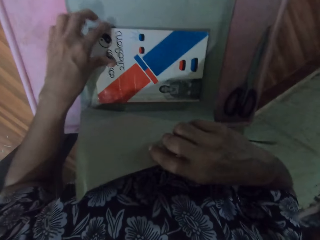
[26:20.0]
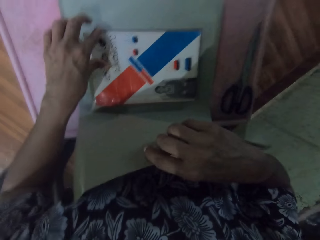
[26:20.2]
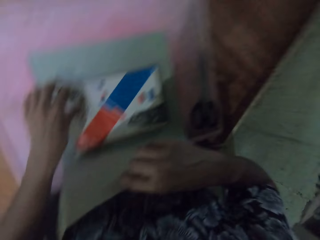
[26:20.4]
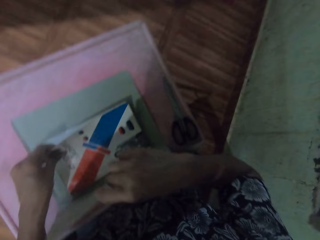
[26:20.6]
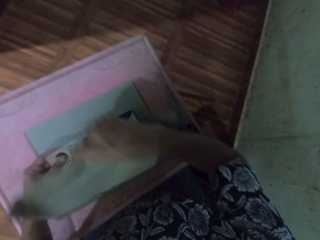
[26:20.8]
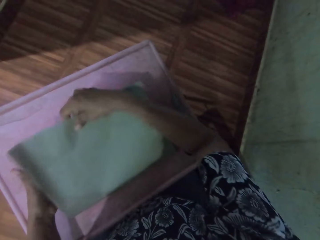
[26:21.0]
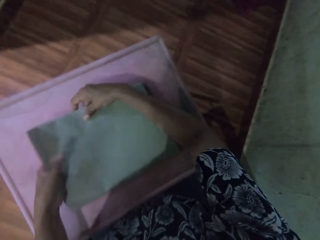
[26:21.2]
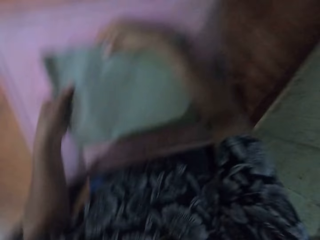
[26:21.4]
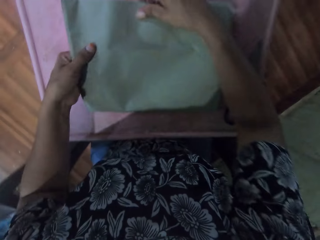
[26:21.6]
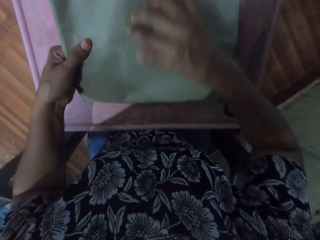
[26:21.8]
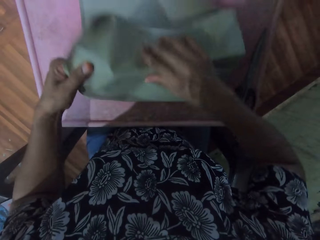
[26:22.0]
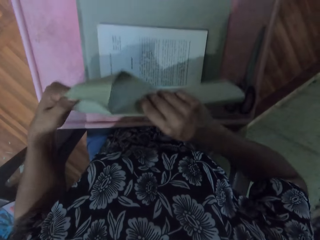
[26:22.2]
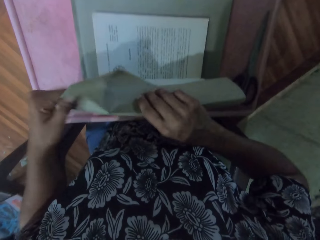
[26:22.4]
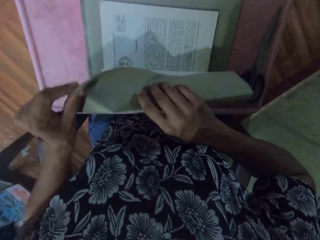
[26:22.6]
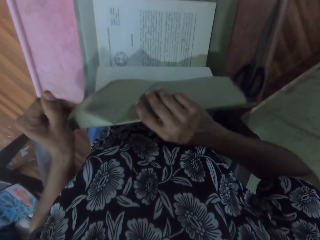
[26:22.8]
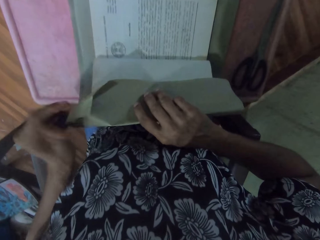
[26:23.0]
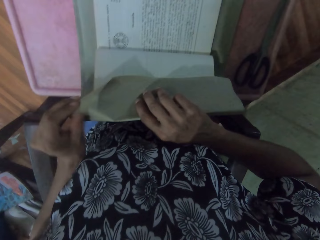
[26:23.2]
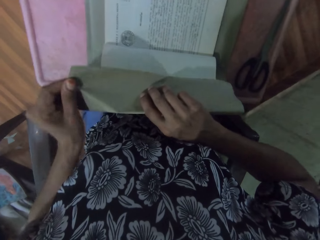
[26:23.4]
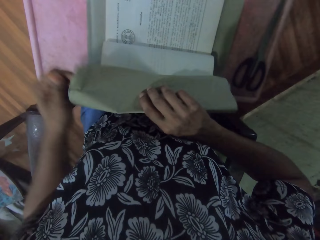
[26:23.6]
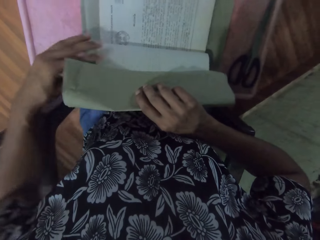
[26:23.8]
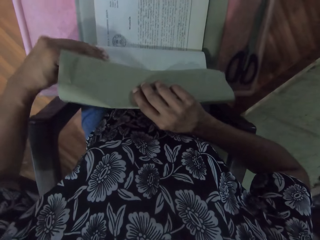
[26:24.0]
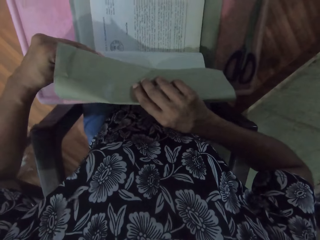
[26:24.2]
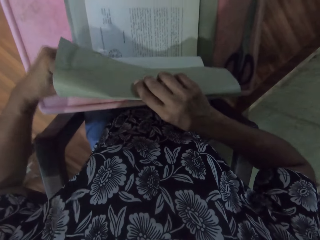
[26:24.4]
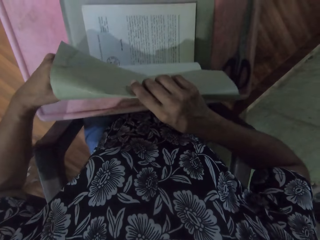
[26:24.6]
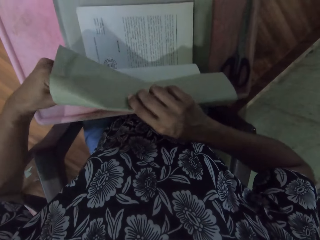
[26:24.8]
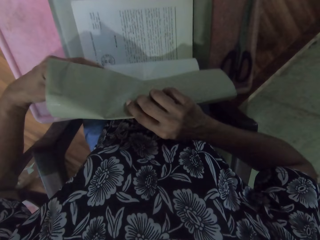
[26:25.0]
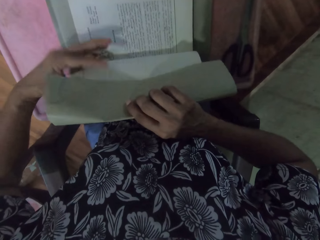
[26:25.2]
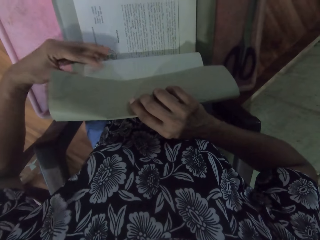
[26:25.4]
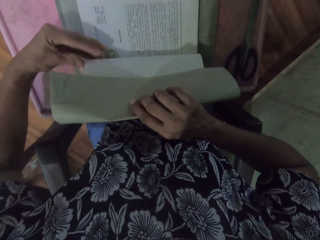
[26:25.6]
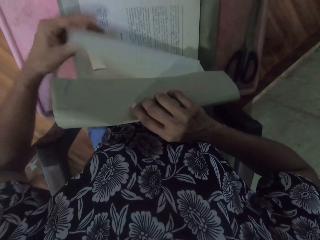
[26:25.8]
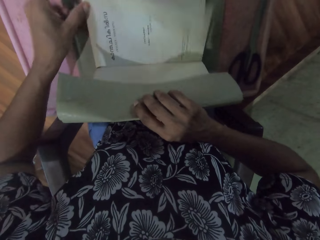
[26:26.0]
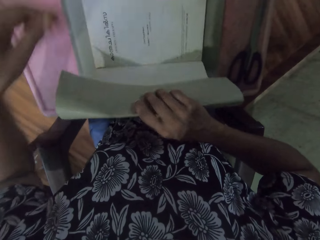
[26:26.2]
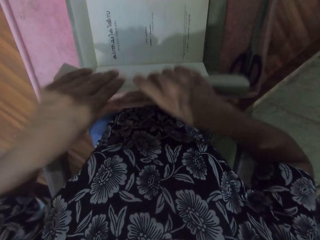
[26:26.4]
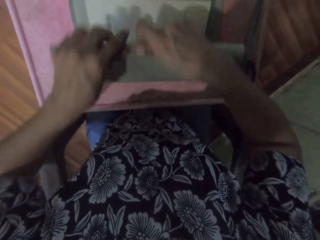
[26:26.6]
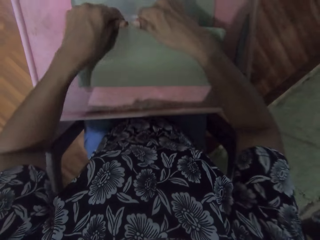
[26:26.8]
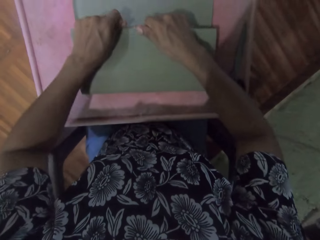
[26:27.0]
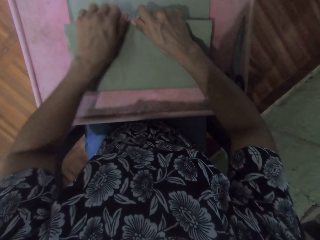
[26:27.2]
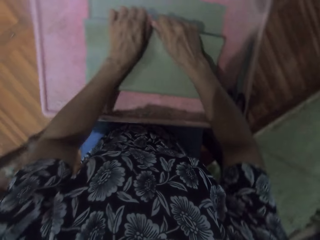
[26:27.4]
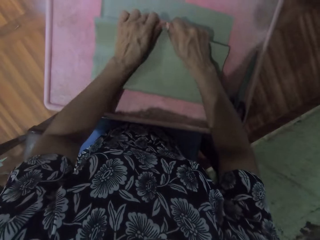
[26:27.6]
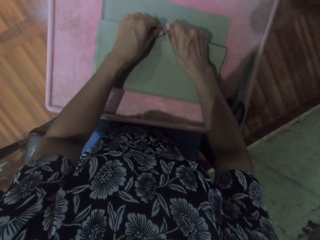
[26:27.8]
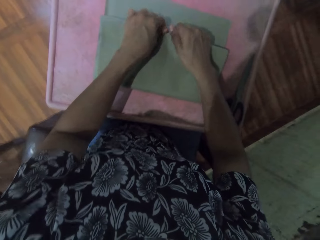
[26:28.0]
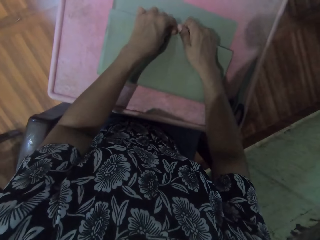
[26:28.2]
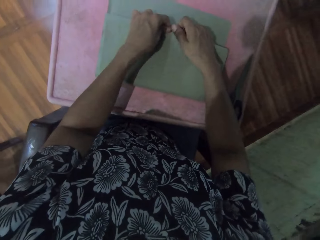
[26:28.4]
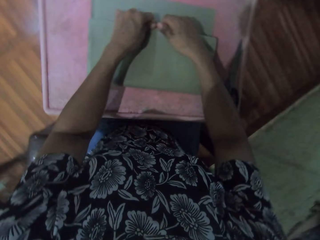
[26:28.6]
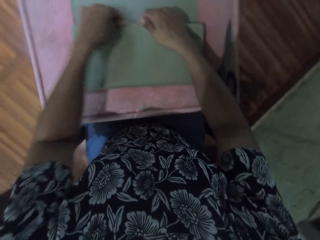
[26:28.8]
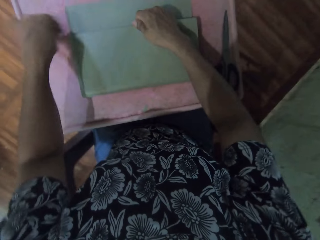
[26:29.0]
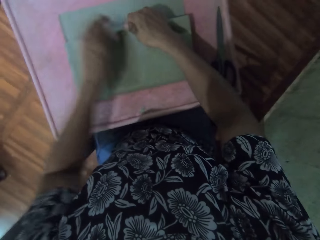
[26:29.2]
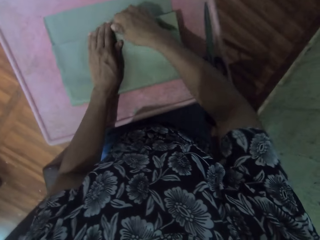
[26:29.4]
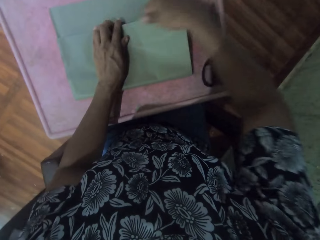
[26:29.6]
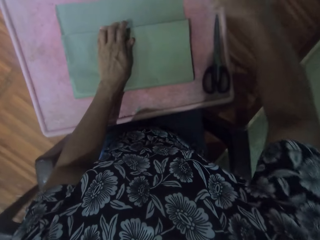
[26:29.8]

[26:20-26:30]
The camera wearer opens the cover of the book. She holds the first page of the book with her left hand. She folds the brown paper around the first page of the book with both hands. She removes the second page of the book from the brown paper with her left hand.

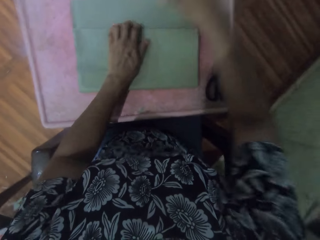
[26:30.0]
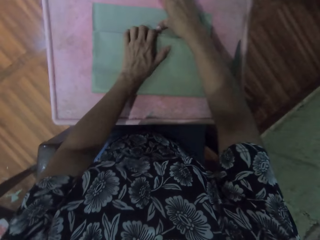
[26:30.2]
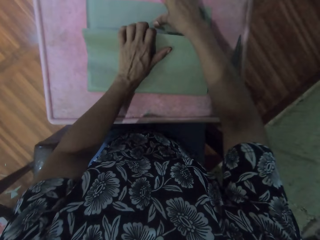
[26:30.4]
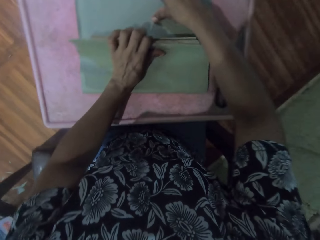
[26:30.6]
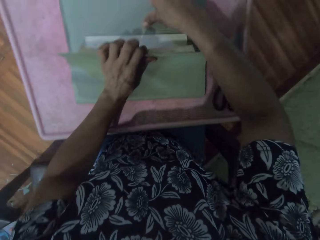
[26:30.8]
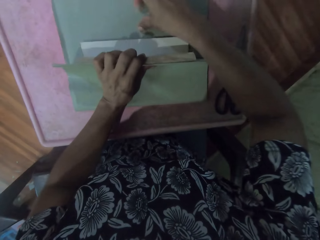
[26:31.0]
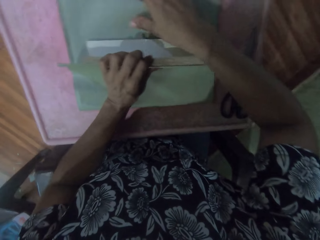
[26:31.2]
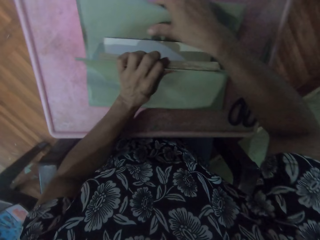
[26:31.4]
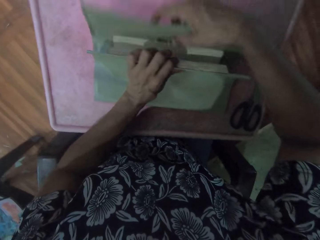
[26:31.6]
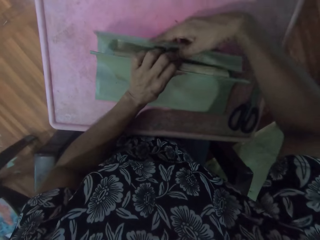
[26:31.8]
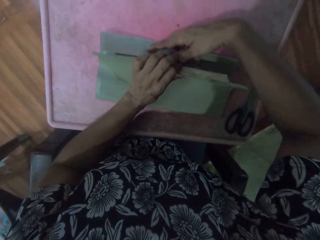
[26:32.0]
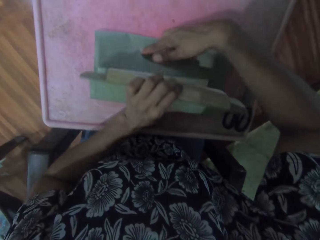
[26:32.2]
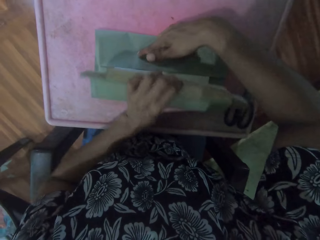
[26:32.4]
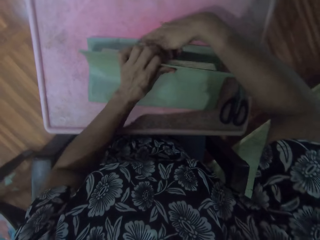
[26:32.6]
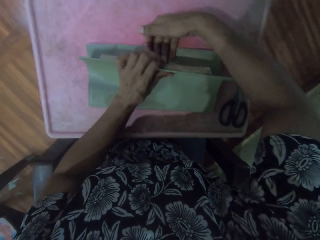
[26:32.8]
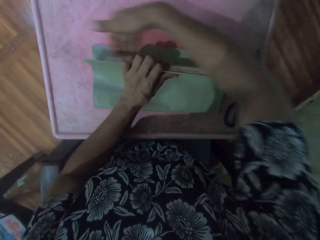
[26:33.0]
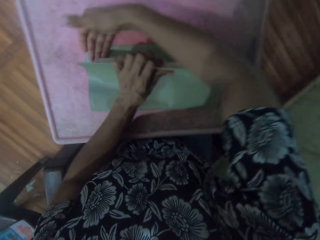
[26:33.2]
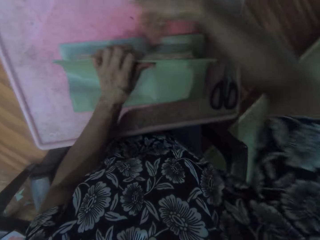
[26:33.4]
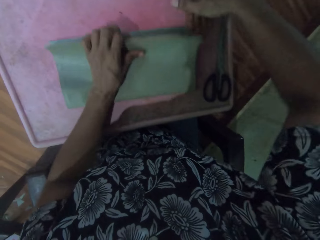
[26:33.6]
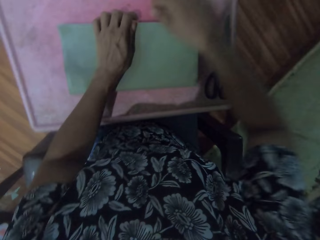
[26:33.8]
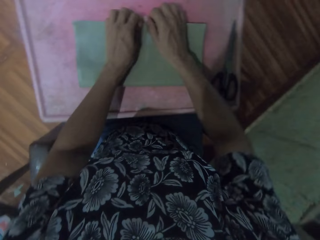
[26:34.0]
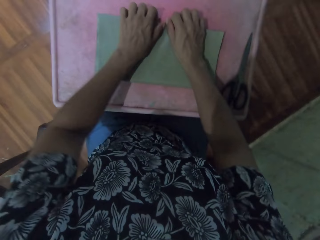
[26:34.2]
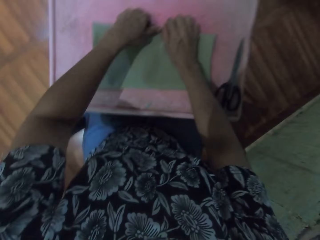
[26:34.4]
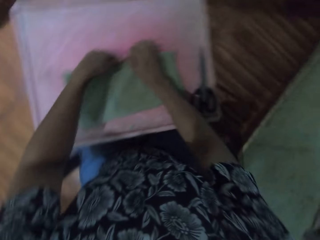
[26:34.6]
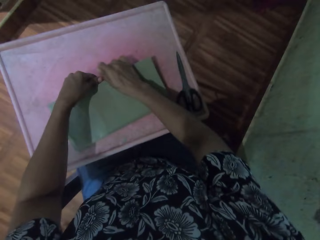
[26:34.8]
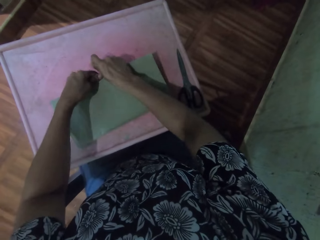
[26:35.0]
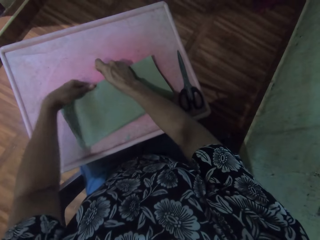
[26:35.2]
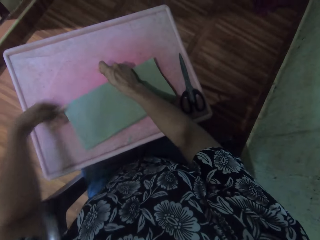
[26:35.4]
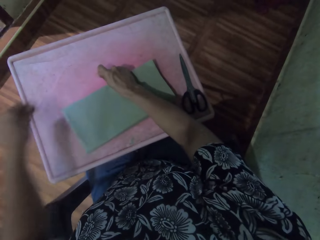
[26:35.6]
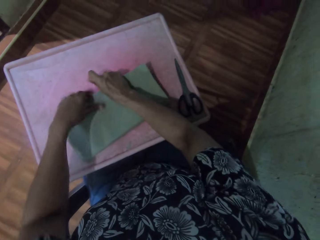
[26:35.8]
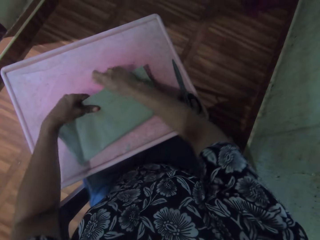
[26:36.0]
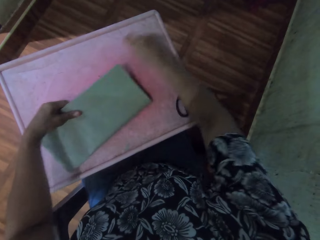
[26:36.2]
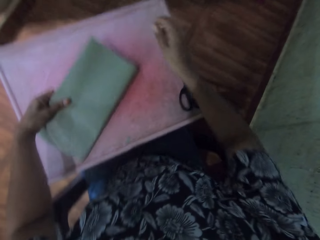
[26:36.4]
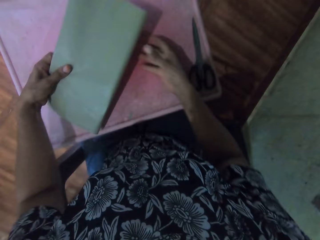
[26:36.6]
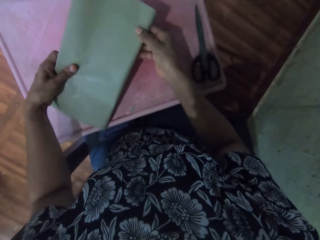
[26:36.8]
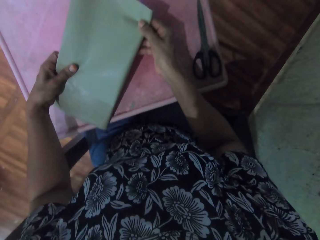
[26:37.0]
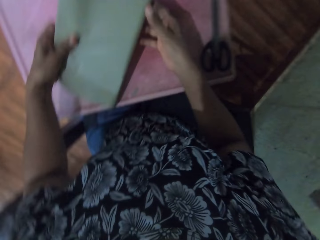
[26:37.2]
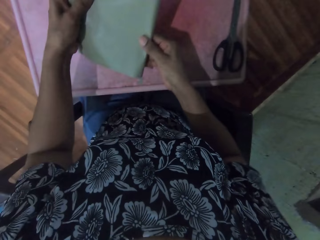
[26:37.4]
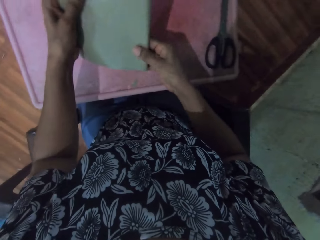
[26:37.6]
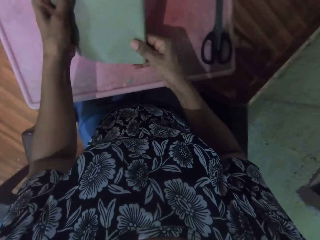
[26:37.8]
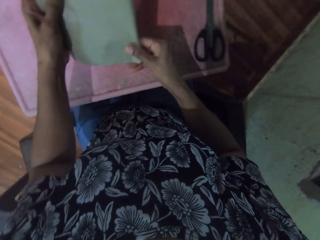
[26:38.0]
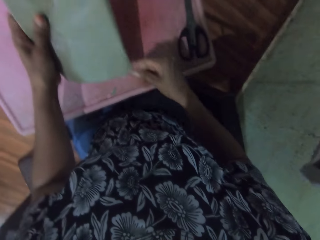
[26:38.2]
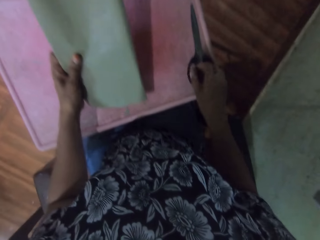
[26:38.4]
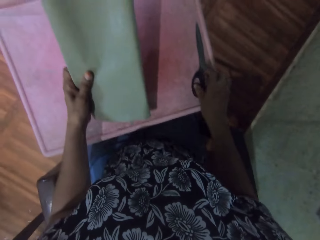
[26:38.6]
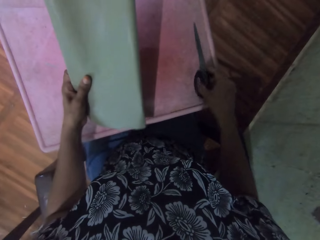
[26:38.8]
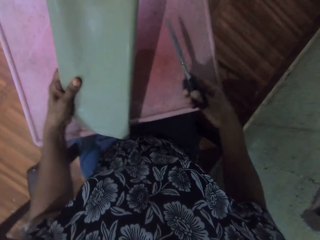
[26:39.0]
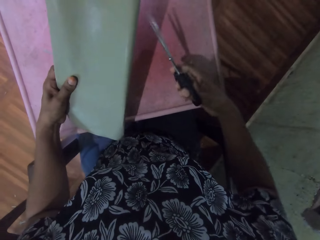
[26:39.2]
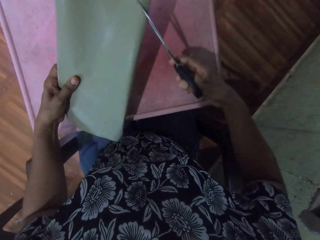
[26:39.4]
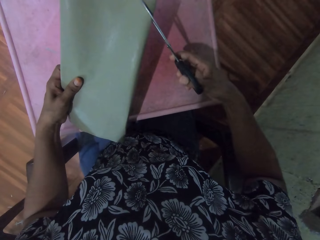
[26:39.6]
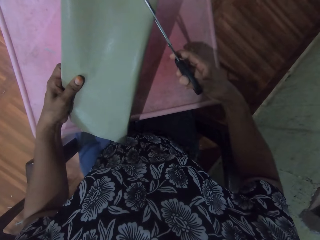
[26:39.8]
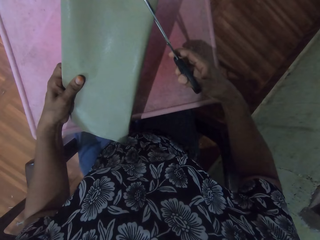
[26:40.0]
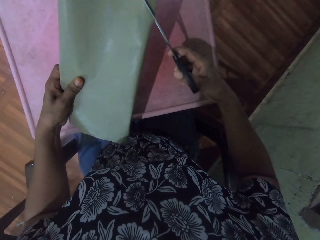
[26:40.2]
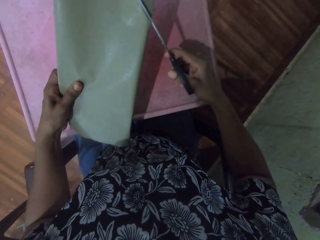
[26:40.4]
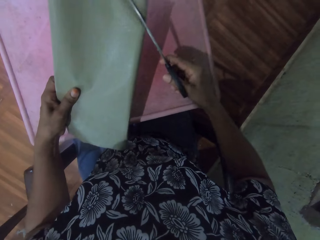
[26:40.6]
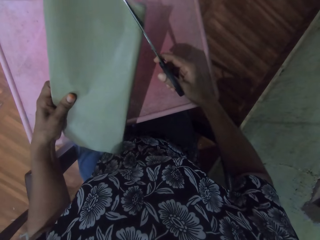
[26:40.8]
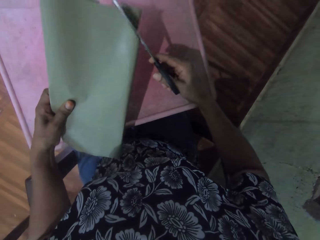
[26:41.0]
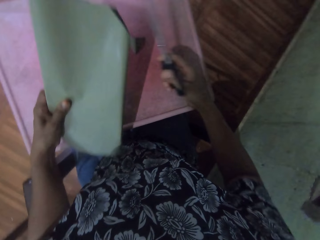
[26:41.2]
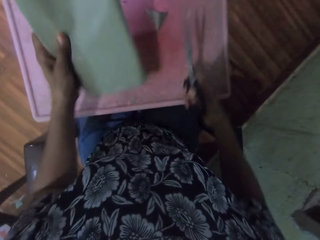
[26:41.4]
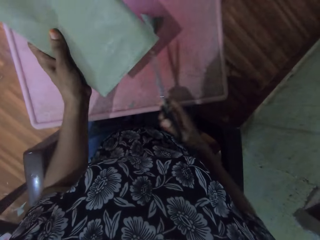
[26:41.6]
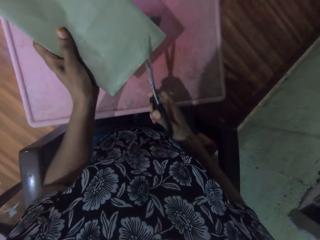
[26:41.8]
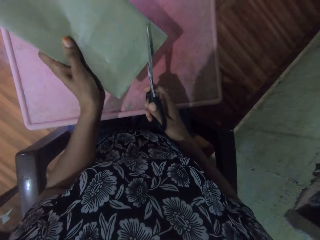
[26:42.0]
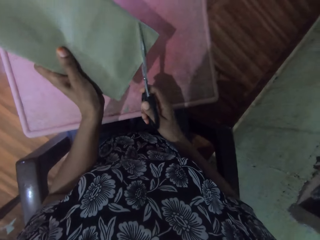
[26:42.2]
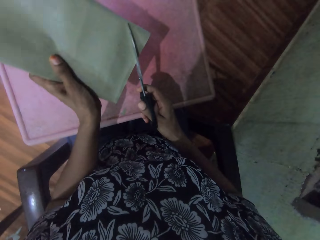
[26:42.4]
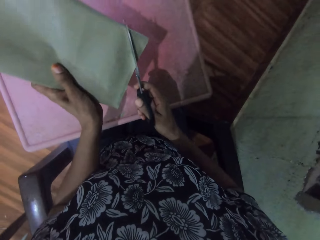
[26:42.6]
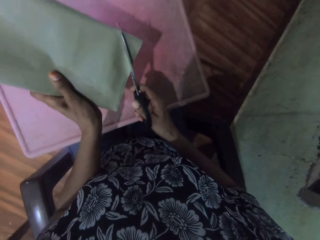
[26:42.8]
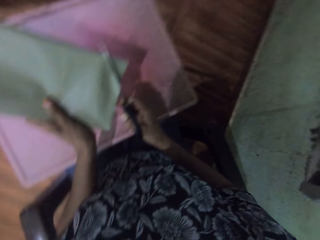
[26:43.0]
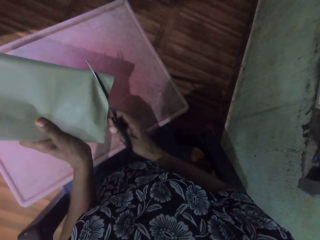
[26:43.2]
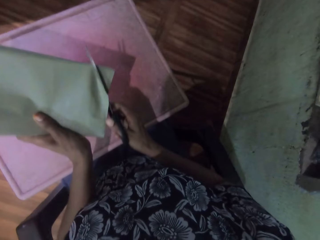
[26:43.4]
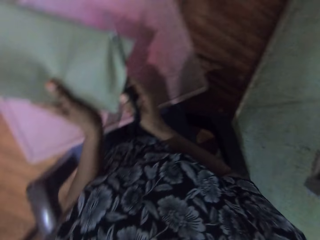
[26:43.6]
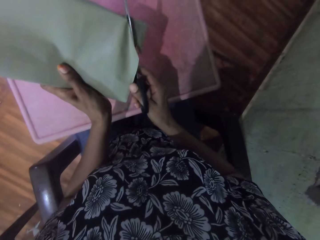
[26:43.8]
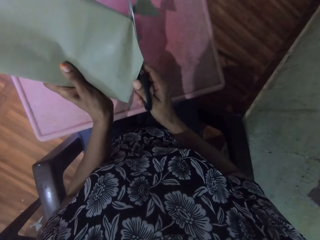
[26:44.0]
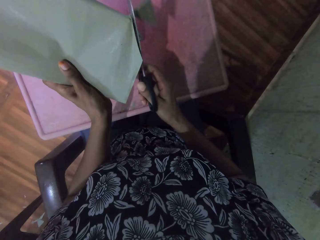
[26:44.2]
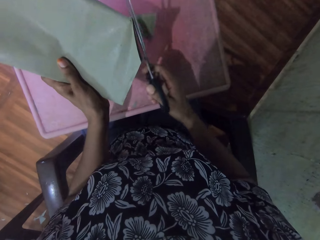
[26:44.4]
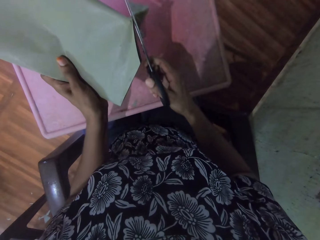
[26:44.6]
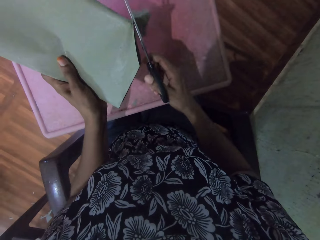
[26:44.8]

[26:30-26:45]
The camera wearer folds the brown paper around the last page of the book with both hands. She picks the book from the table. She presses the brown paper with both hands. She picks the scissors from the table with her right hand. She cuts the brown paper with the scissors in her right hand.
